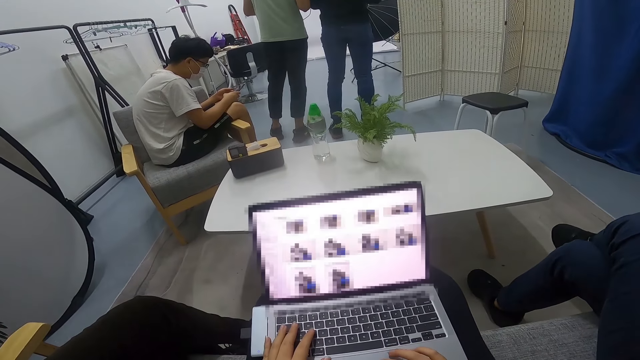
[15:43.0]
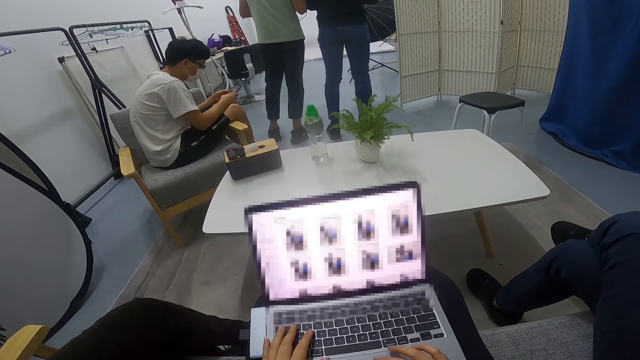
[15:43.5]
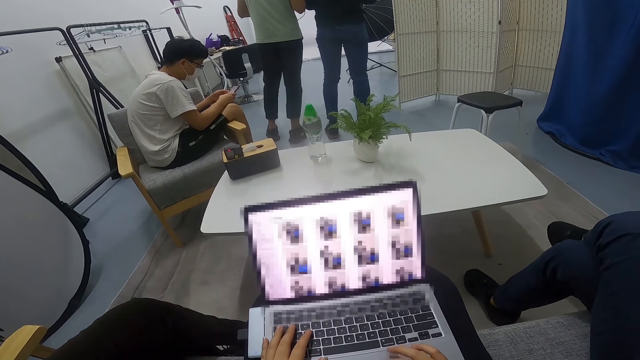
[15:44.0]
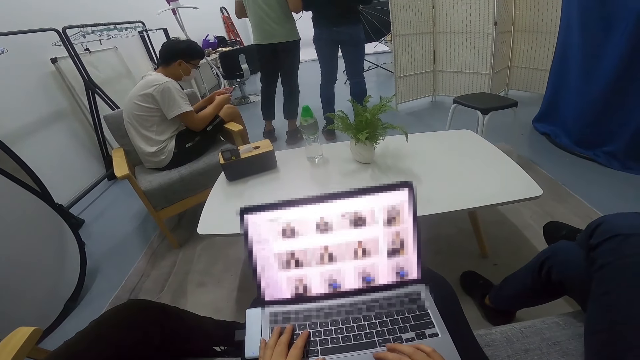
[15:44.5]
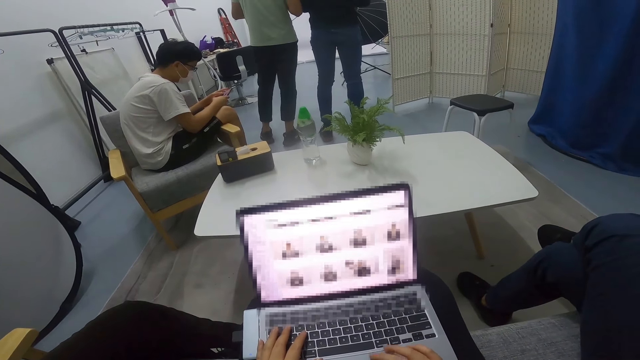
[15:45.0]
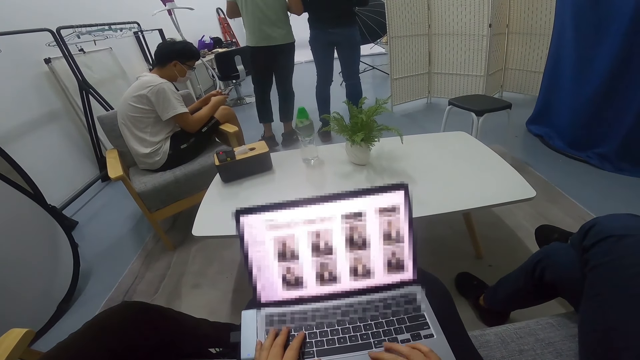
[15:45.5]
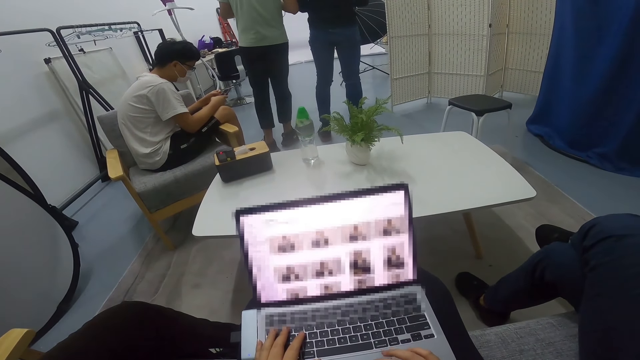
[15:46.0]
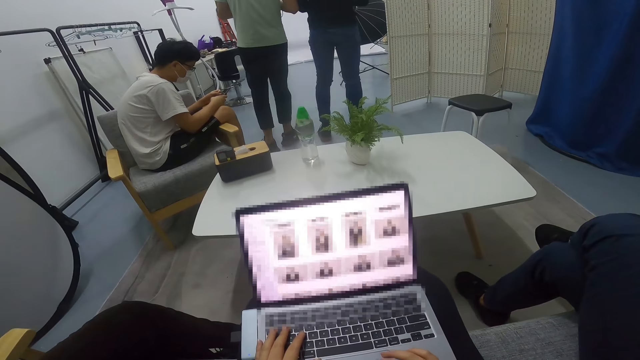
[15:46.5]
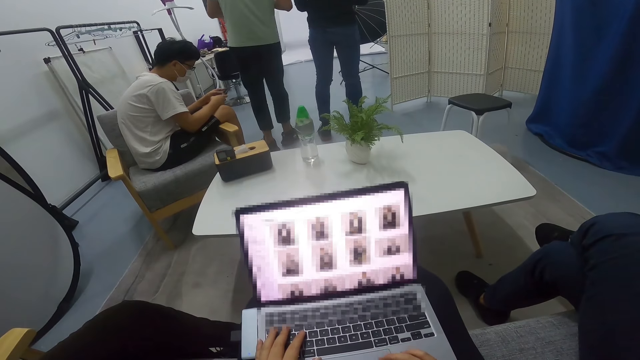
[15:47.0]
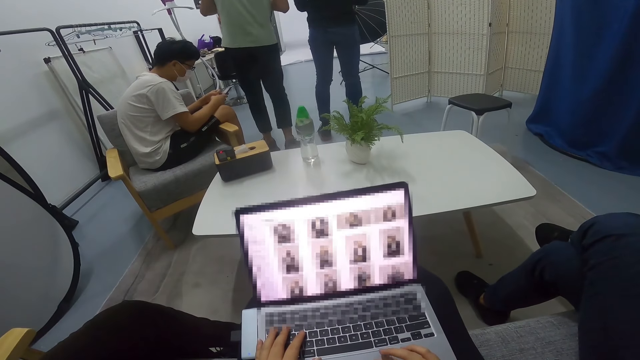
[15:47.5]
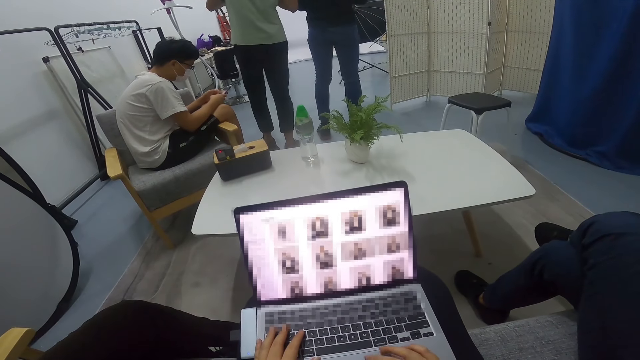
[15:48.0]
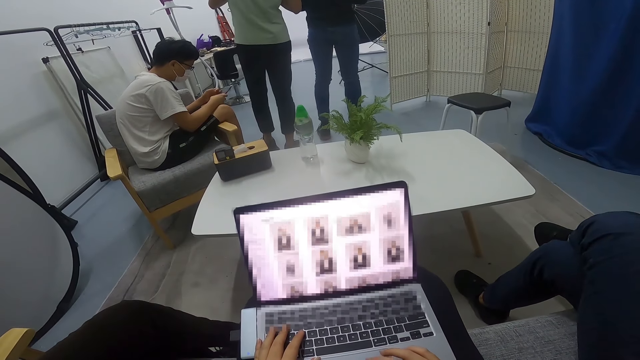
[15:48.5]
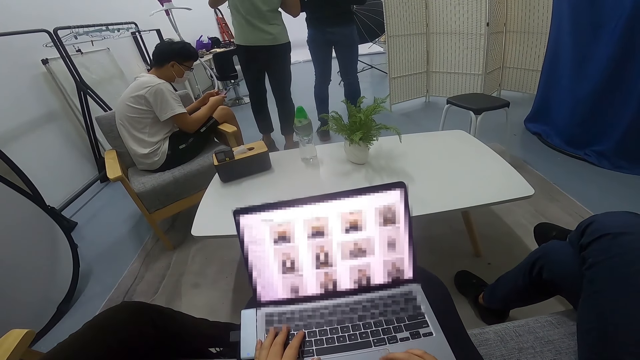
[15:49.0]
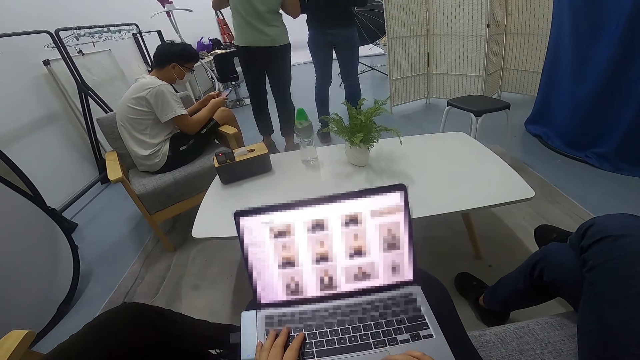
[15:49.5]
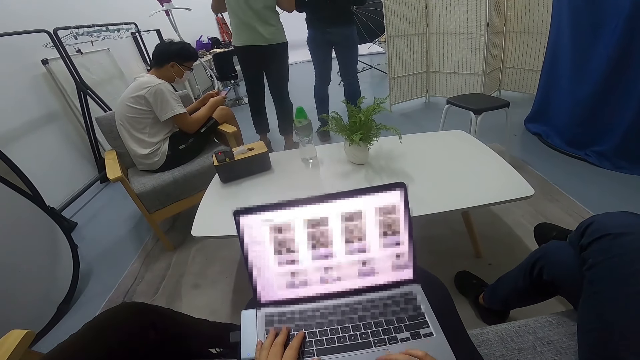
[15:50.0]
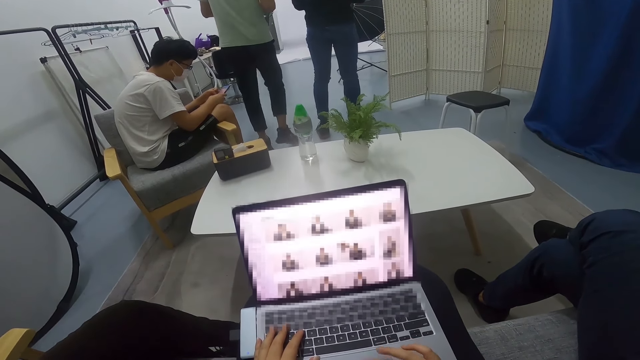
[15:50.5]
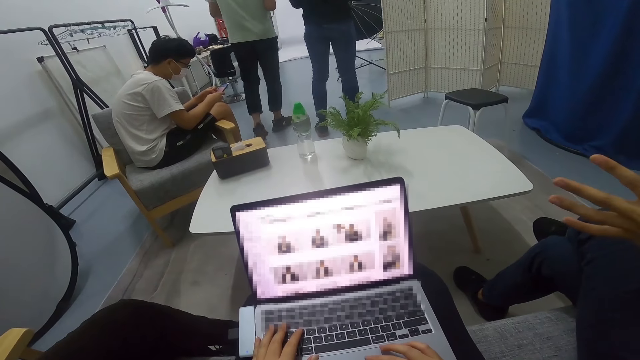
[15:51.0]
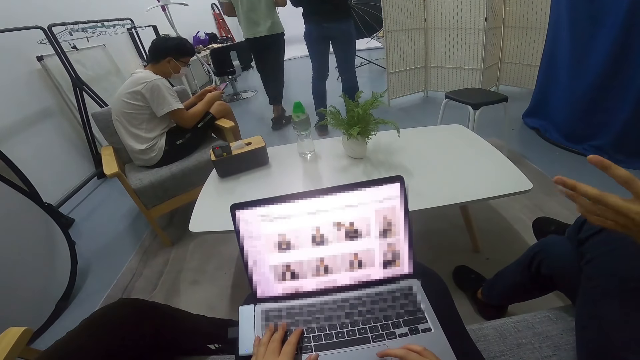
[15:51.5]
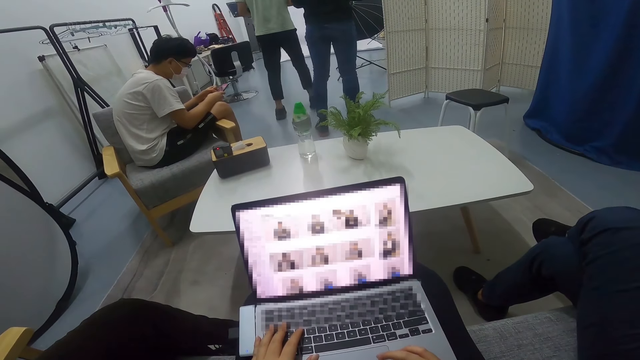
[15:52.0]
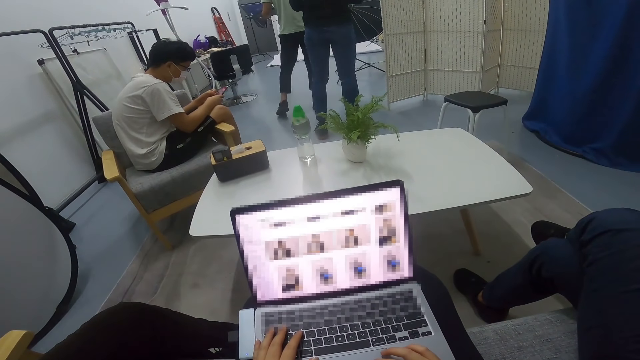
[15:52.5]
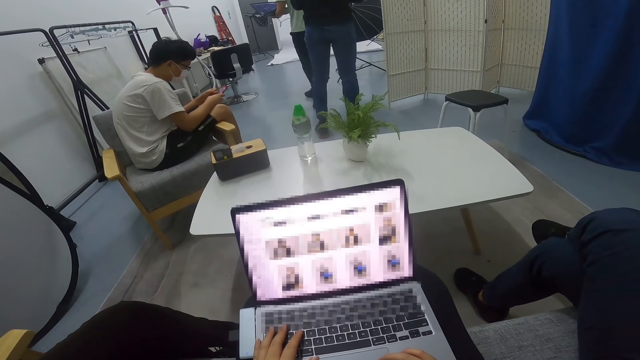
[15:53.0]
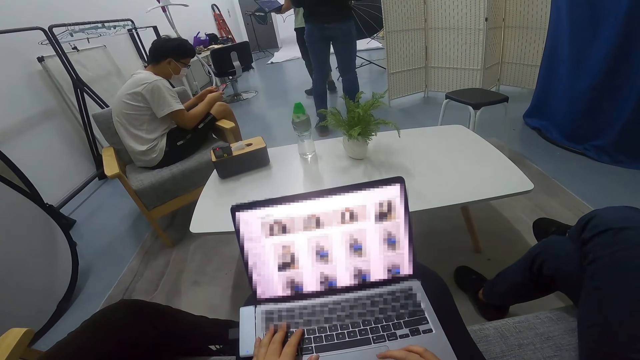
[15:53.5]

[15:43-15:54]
A man carries a laptop round in the room. The man walks in the room.

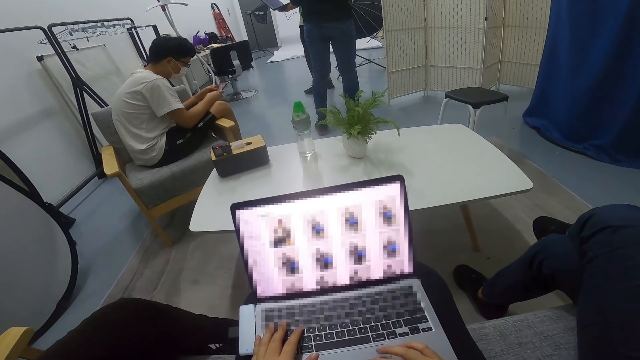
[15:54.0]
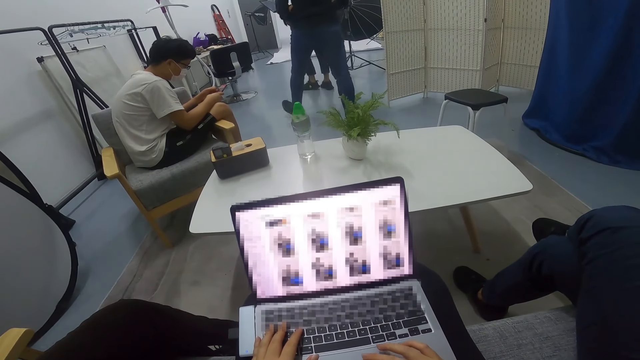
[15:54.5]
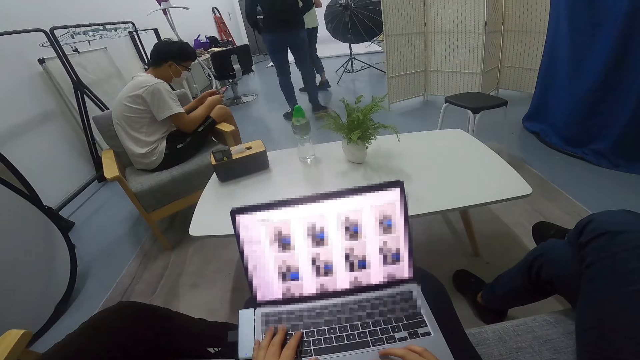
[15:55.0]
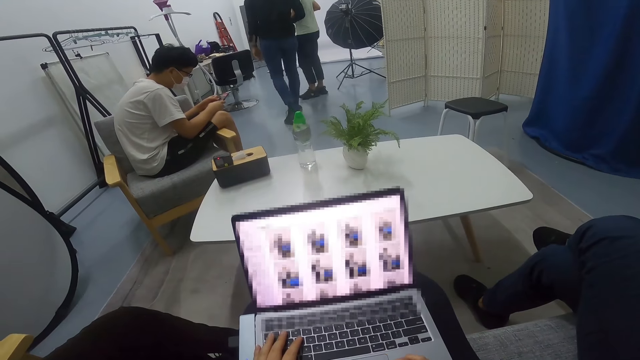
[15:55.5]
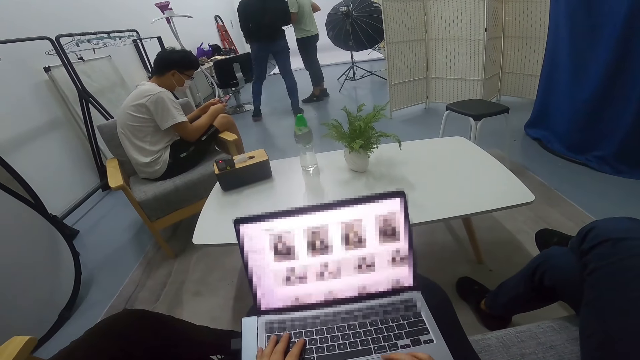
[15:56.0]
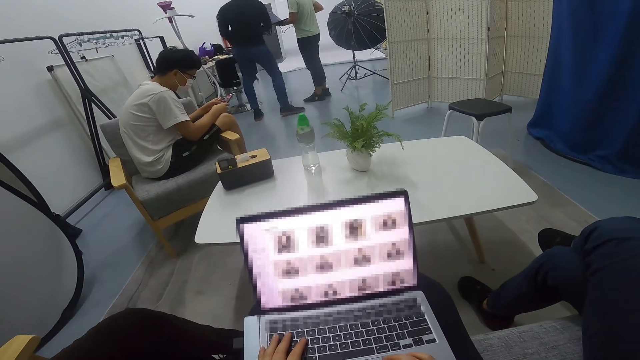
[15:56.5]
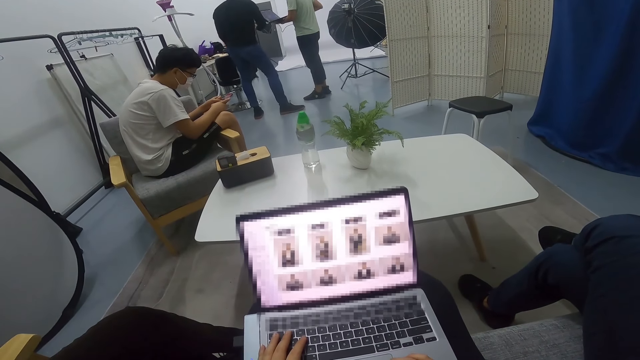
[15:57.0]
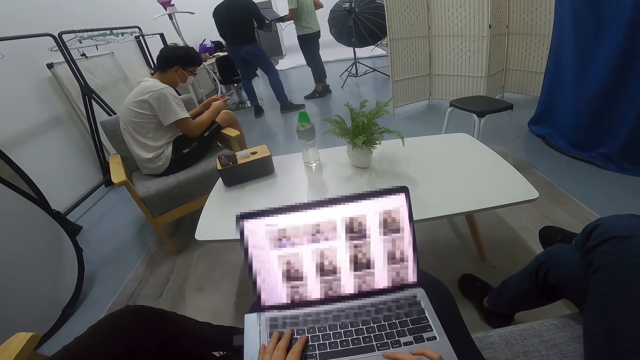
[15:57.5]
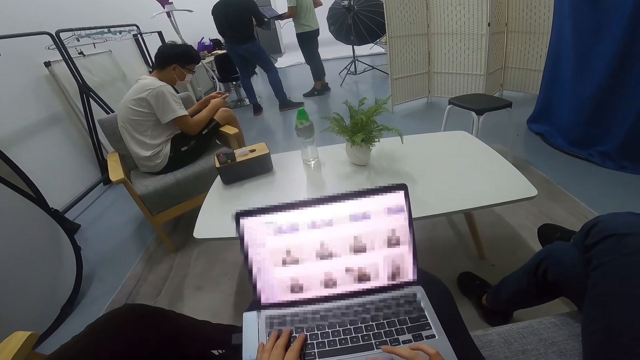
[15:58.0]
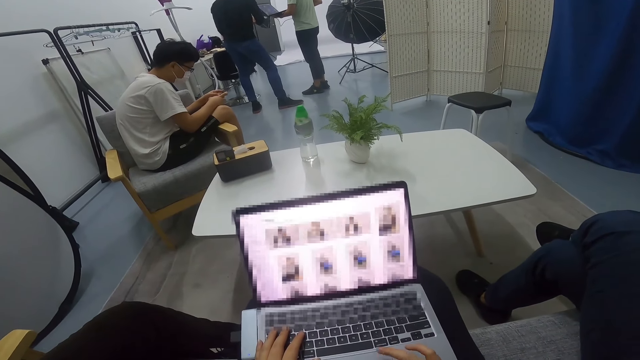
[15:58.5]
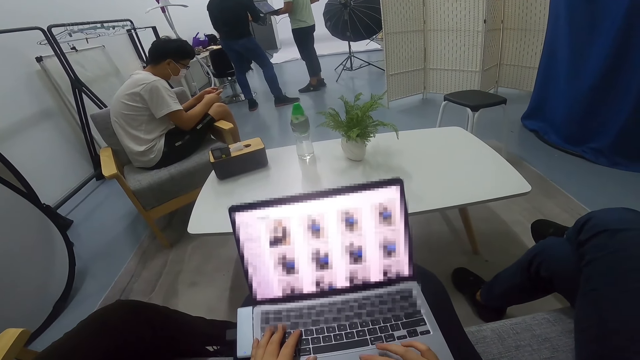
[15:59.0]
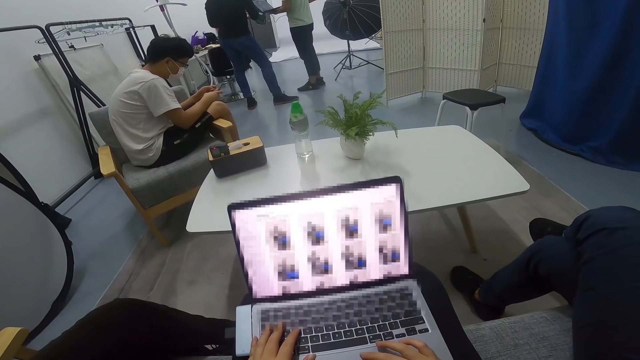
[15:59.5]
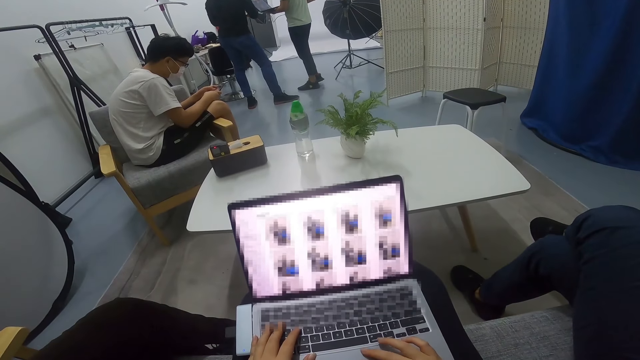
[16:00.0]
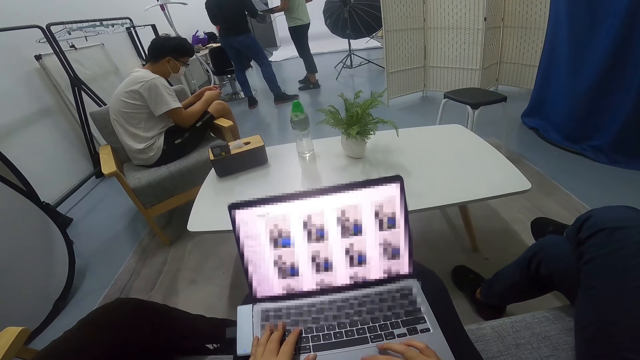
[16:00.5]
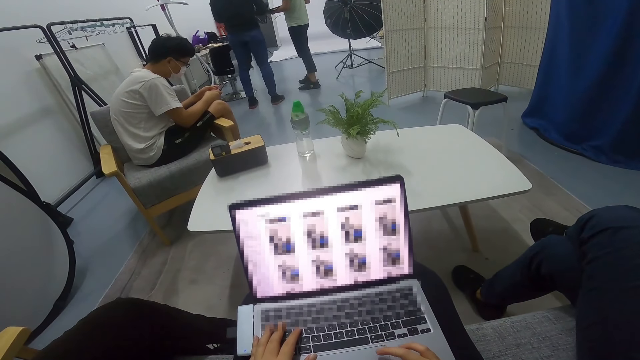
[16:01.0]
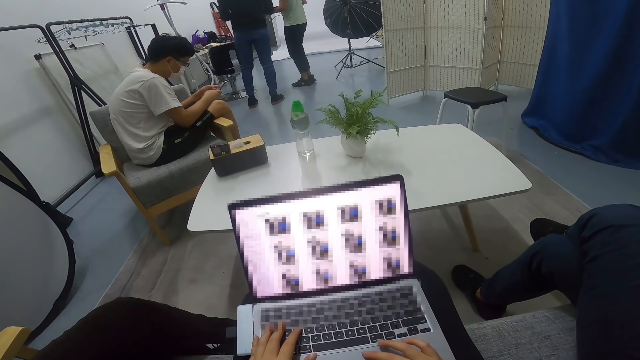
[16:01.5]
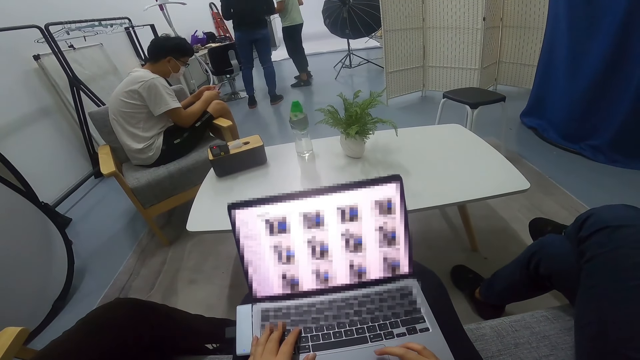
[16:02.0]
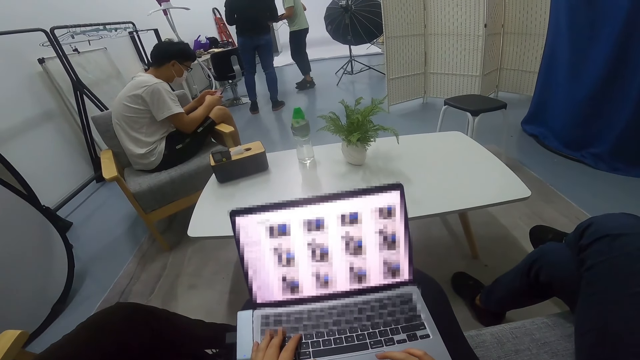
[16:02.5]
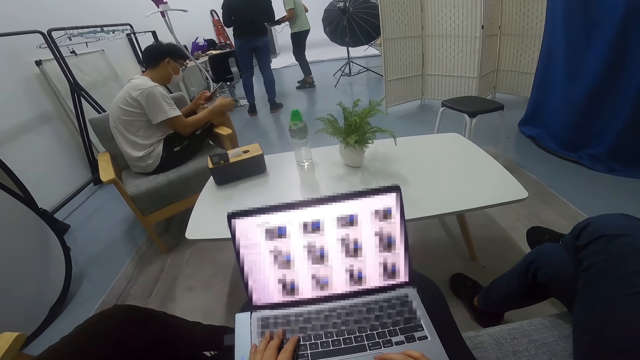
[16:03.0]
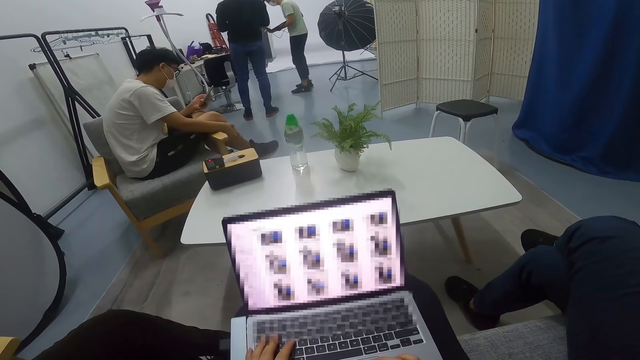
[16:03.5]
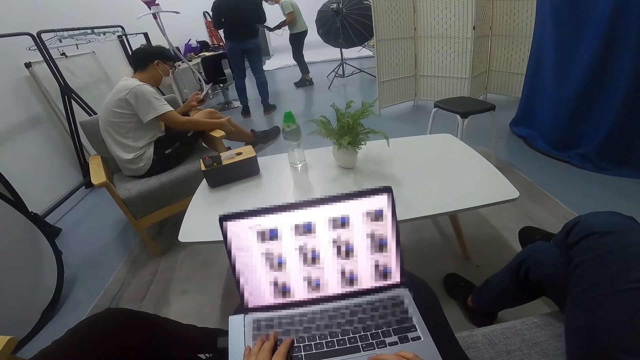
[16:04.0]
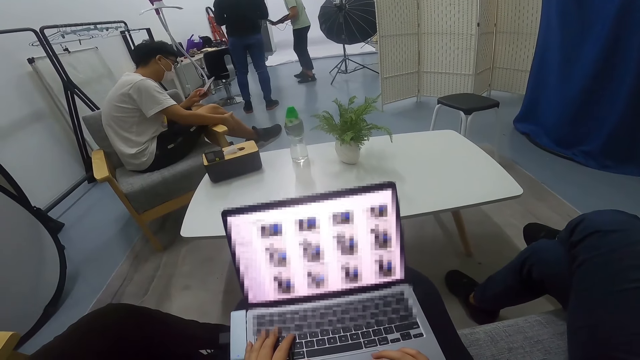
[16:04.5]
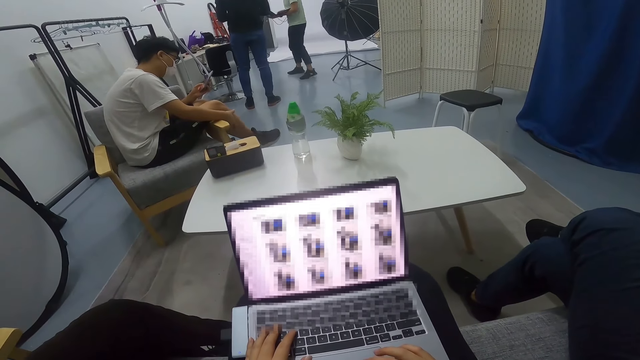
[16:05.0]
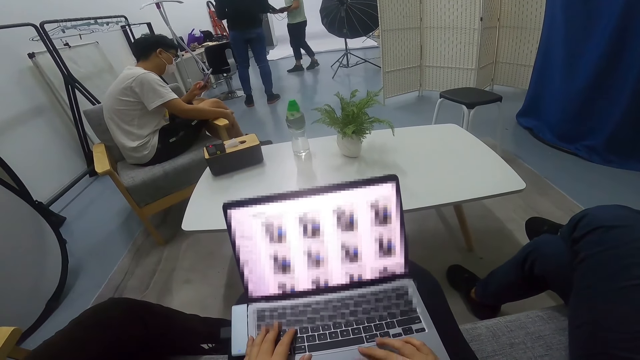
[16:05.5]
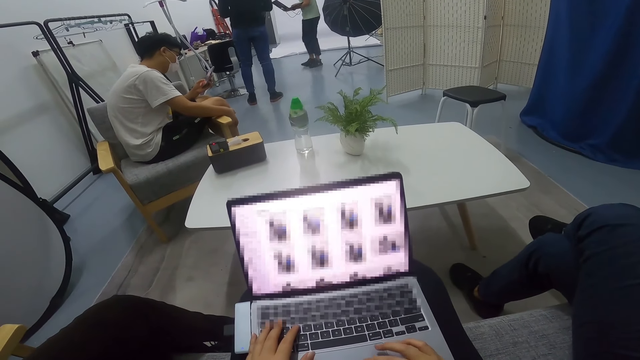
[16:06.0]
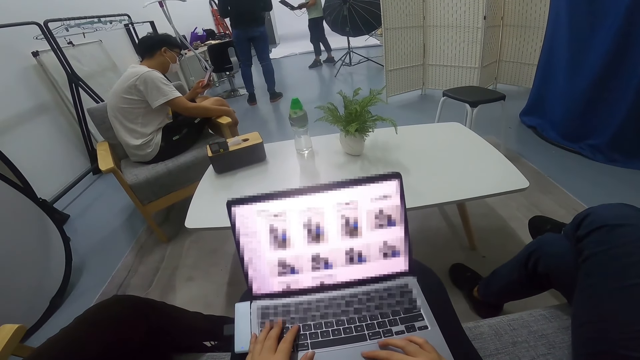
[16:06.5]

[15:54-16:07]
A man walks after another man in the room. The first man stands beside the other man. The camera wearer uses a laptop. The other man carries the laptop round in the room. A person operates the laptop. A person scratches the leg.
